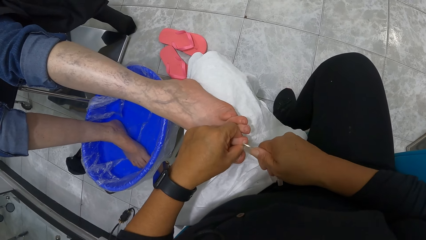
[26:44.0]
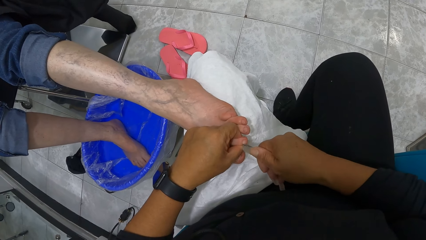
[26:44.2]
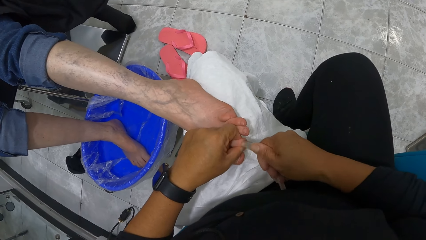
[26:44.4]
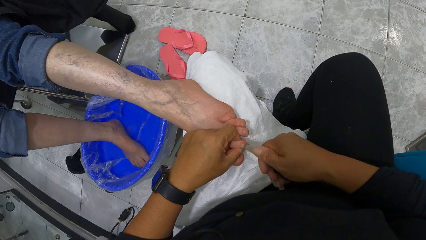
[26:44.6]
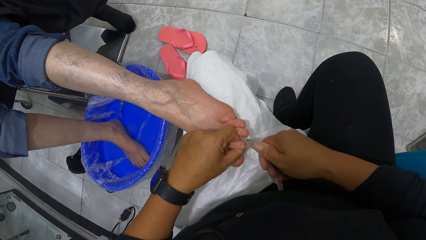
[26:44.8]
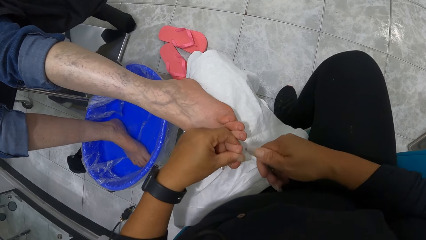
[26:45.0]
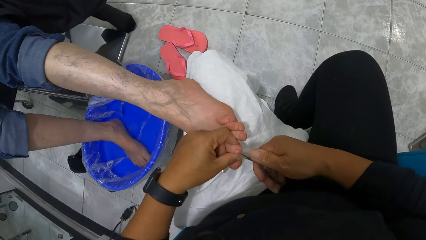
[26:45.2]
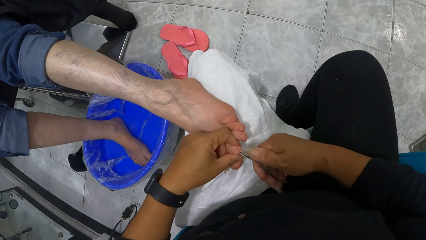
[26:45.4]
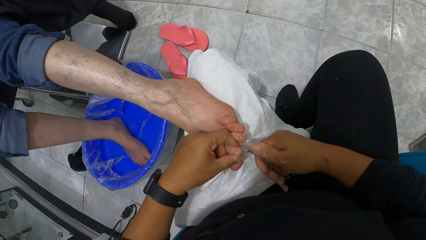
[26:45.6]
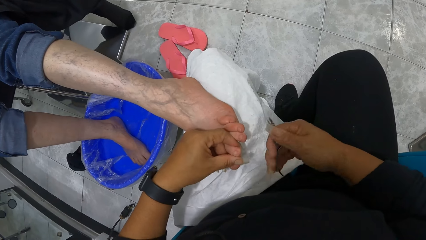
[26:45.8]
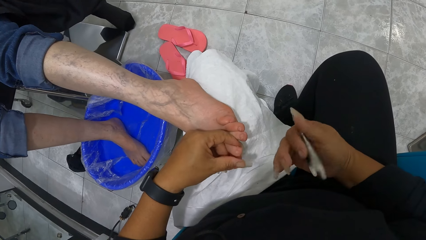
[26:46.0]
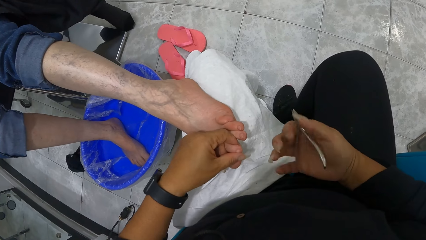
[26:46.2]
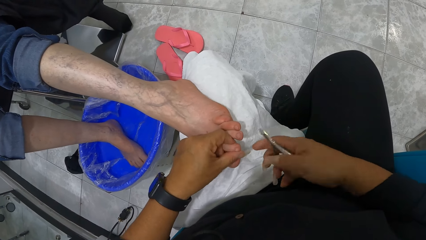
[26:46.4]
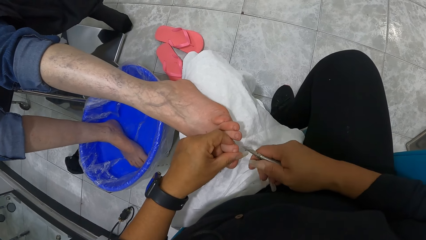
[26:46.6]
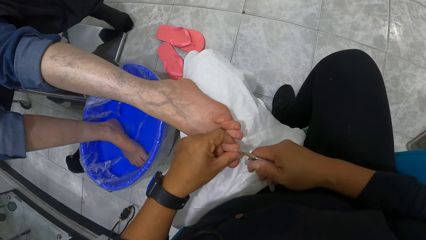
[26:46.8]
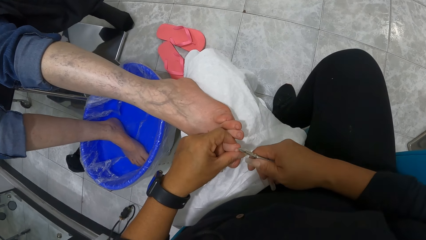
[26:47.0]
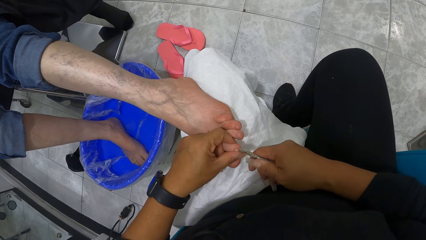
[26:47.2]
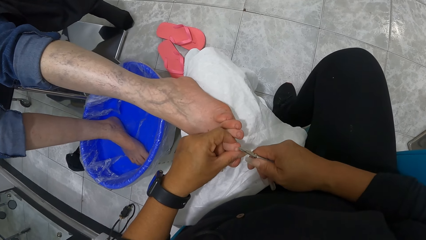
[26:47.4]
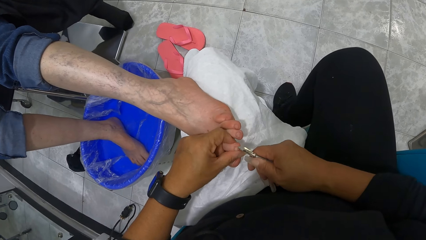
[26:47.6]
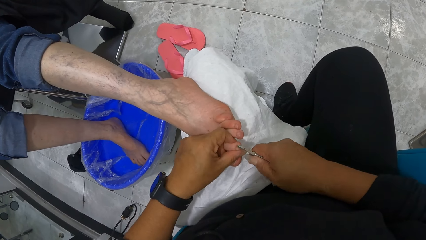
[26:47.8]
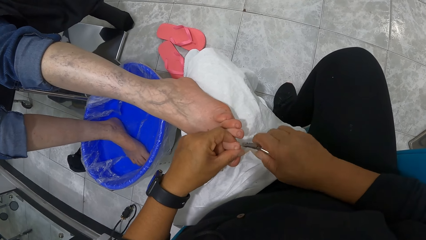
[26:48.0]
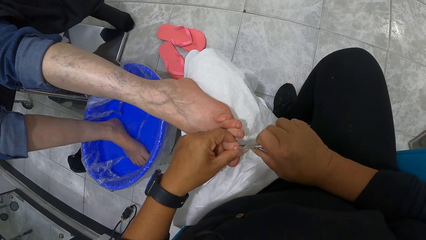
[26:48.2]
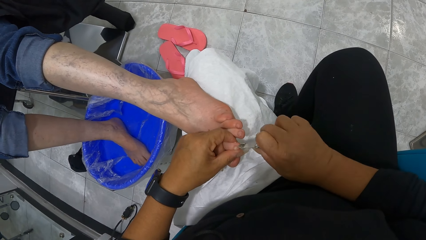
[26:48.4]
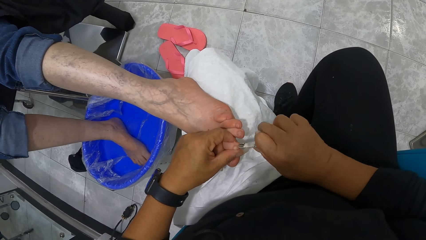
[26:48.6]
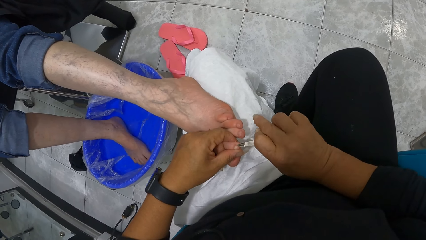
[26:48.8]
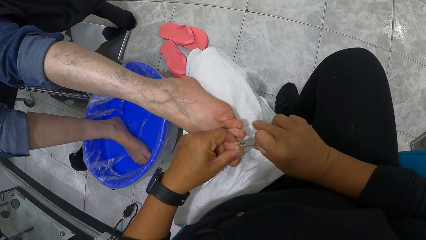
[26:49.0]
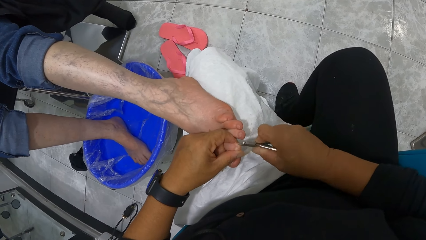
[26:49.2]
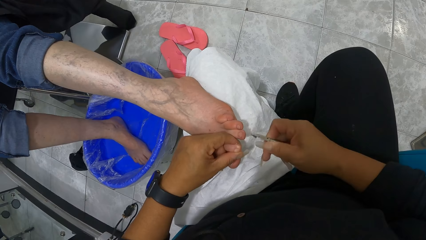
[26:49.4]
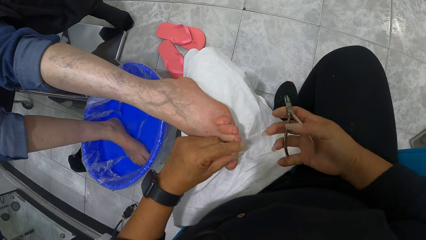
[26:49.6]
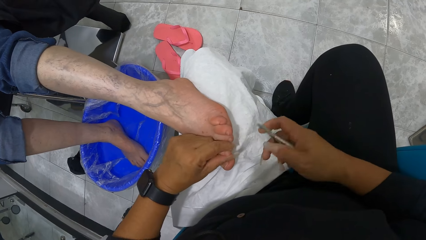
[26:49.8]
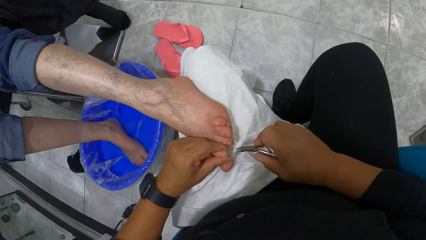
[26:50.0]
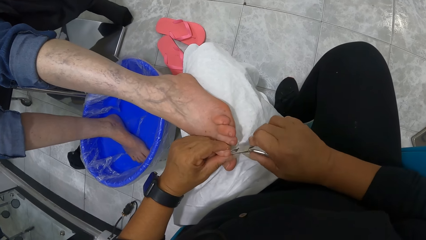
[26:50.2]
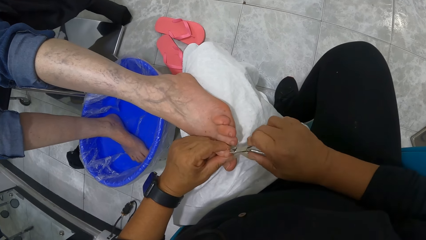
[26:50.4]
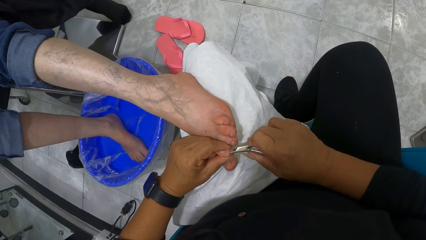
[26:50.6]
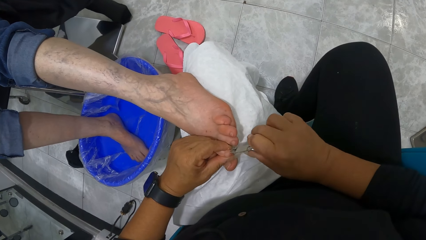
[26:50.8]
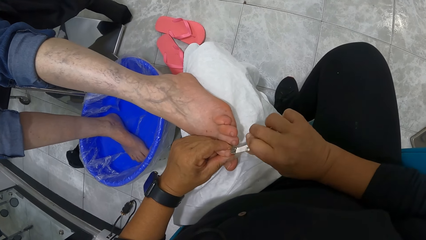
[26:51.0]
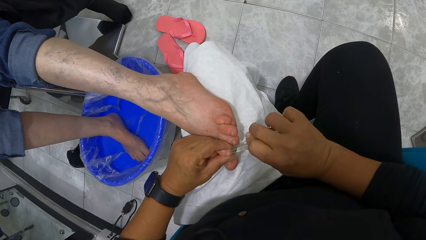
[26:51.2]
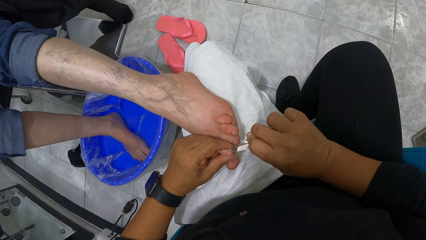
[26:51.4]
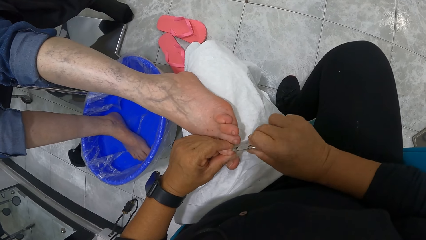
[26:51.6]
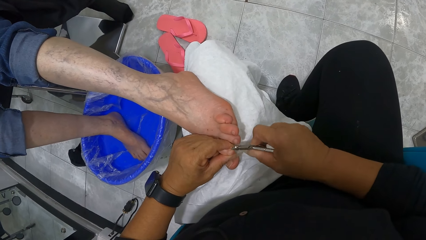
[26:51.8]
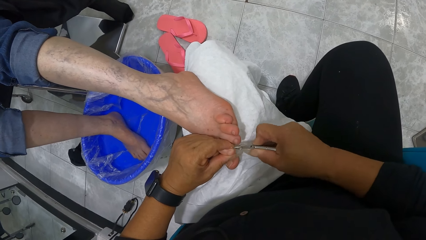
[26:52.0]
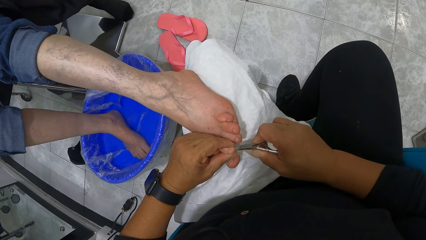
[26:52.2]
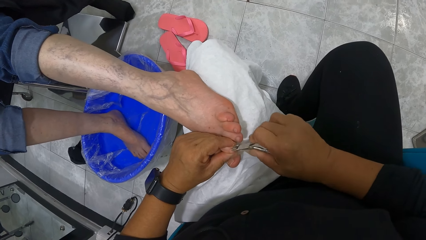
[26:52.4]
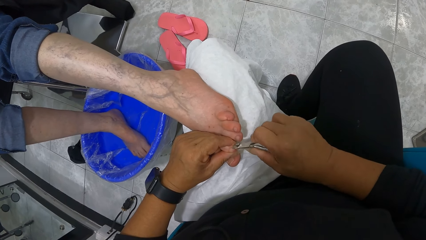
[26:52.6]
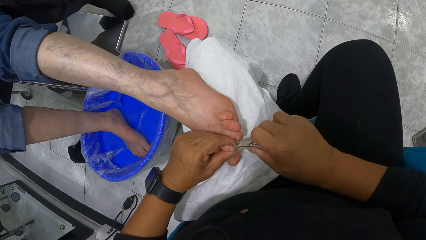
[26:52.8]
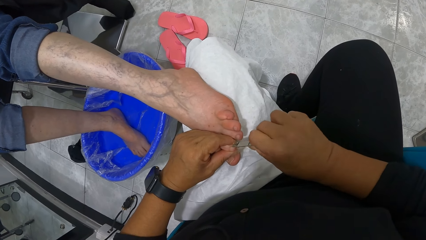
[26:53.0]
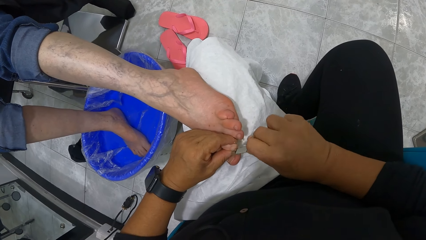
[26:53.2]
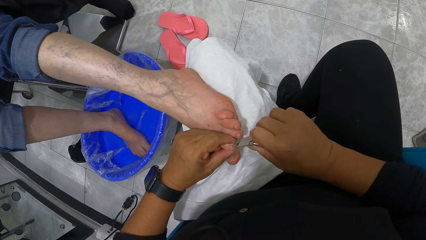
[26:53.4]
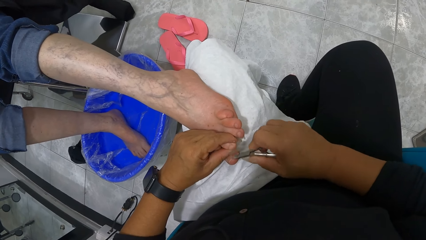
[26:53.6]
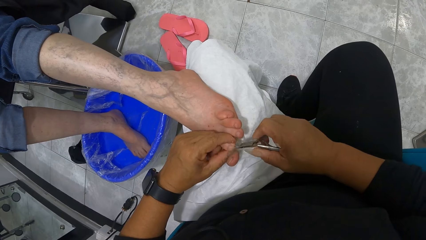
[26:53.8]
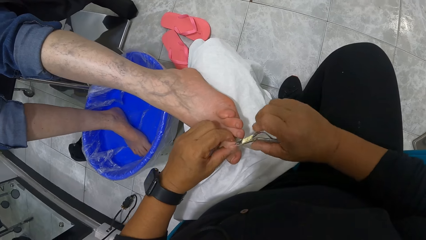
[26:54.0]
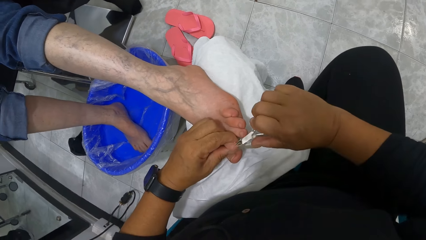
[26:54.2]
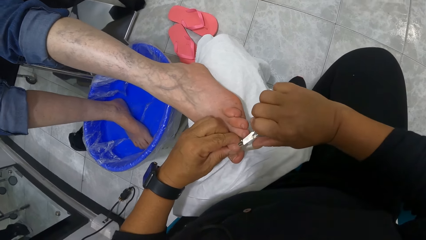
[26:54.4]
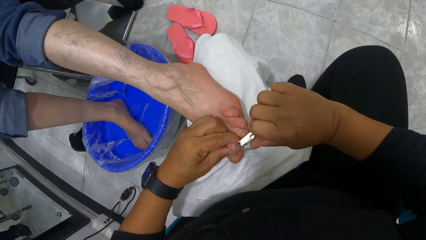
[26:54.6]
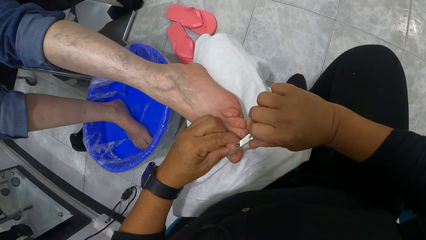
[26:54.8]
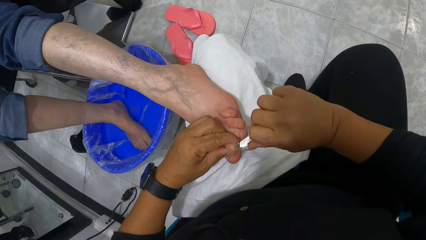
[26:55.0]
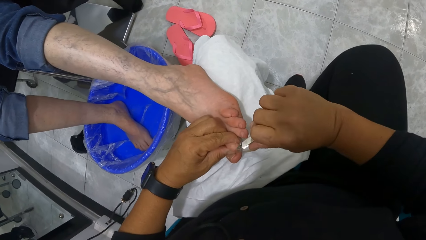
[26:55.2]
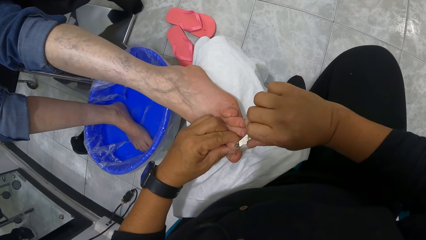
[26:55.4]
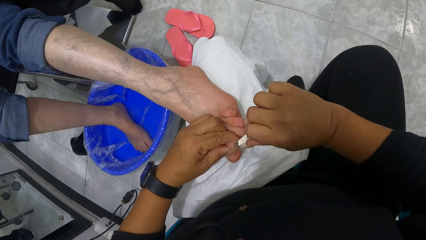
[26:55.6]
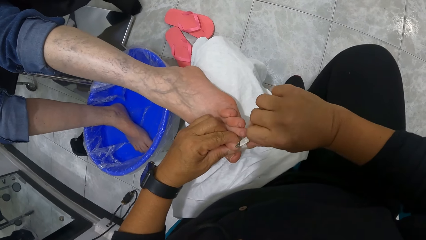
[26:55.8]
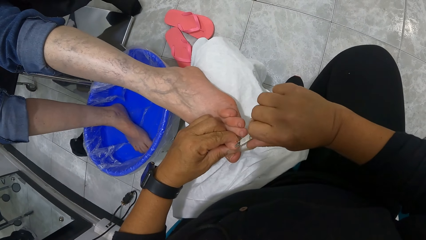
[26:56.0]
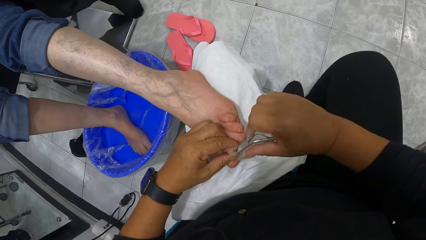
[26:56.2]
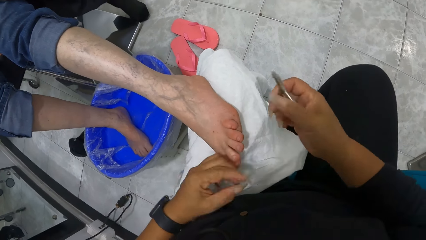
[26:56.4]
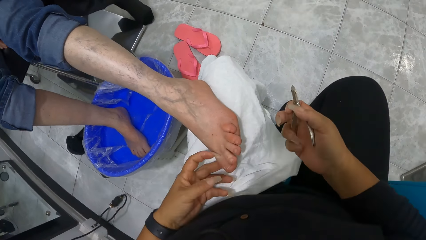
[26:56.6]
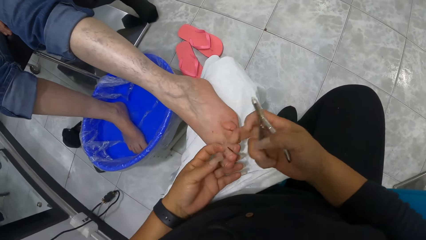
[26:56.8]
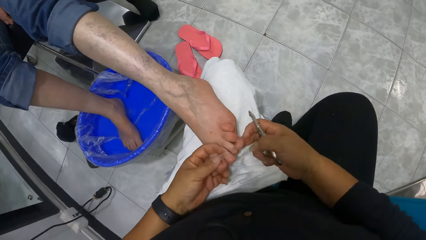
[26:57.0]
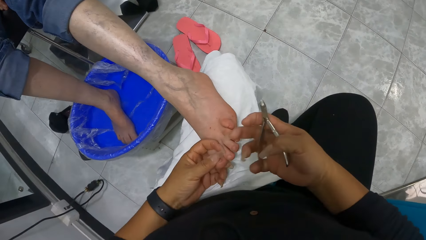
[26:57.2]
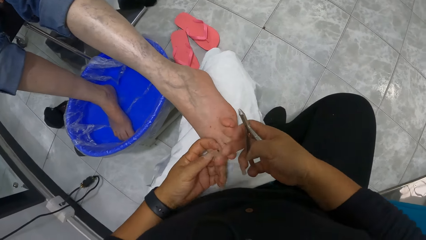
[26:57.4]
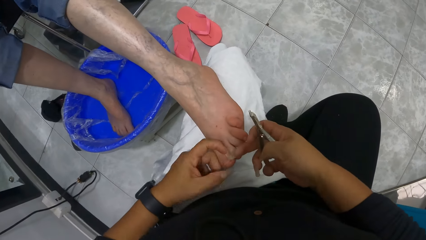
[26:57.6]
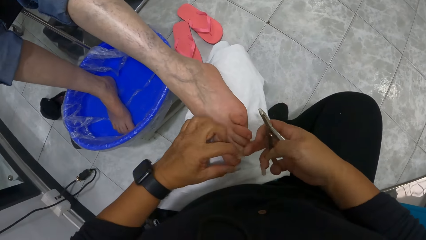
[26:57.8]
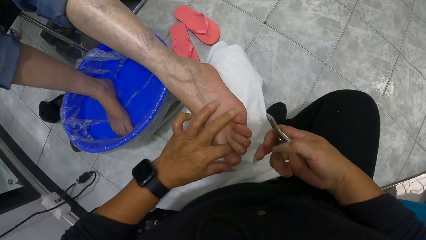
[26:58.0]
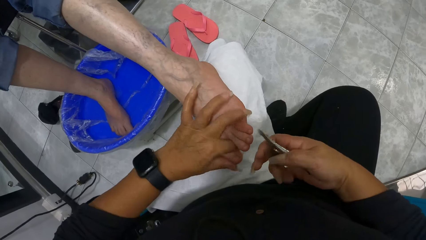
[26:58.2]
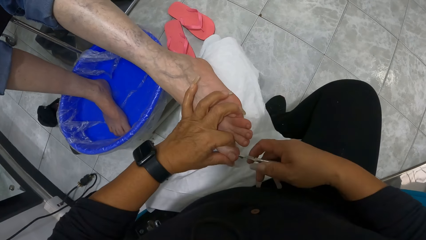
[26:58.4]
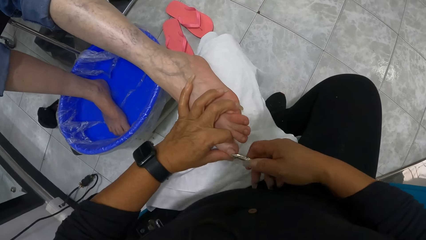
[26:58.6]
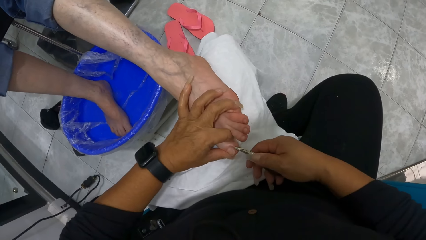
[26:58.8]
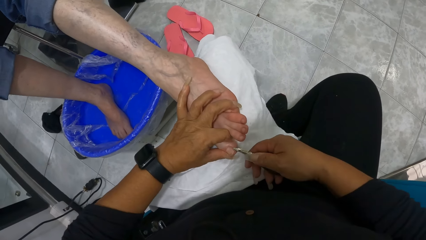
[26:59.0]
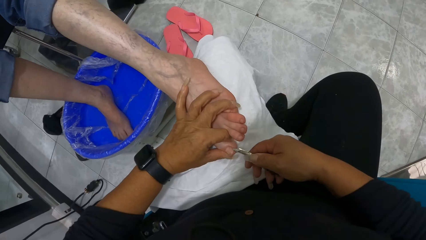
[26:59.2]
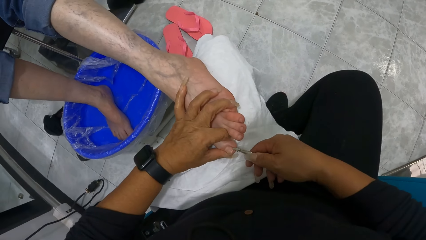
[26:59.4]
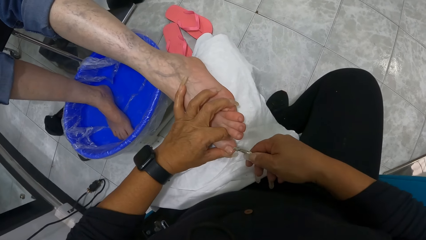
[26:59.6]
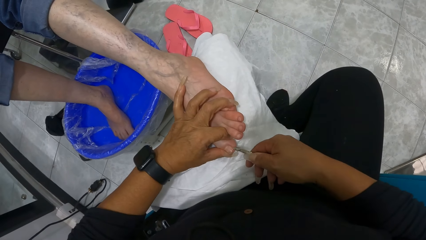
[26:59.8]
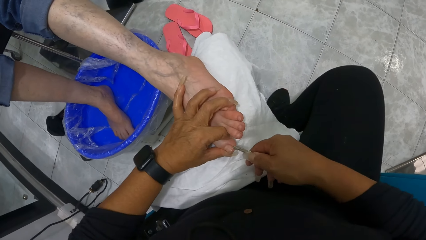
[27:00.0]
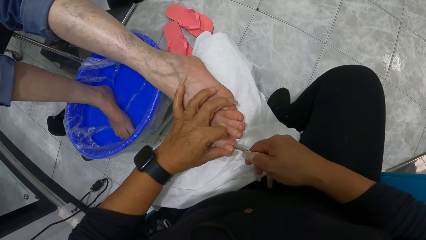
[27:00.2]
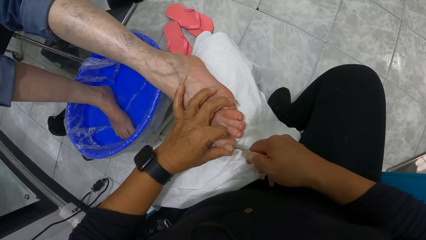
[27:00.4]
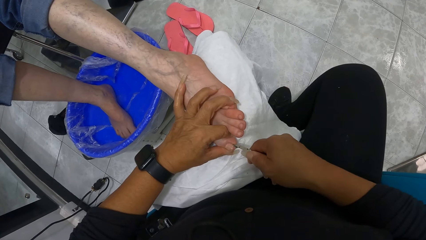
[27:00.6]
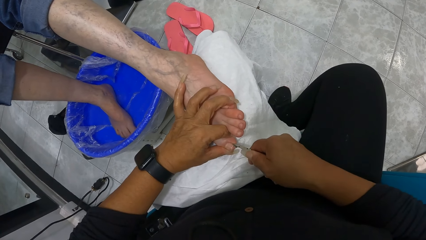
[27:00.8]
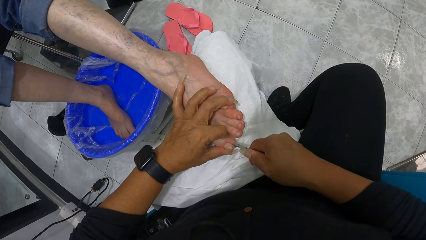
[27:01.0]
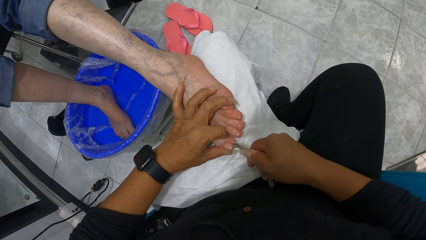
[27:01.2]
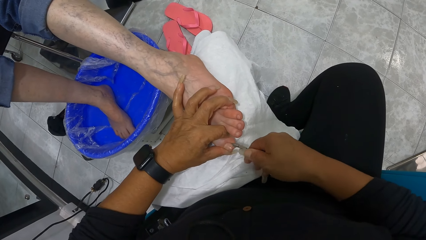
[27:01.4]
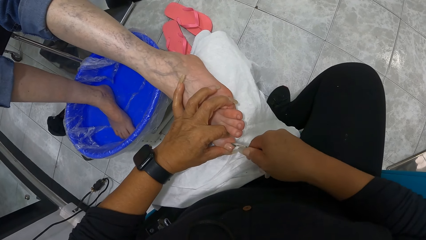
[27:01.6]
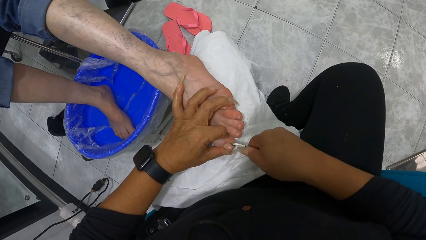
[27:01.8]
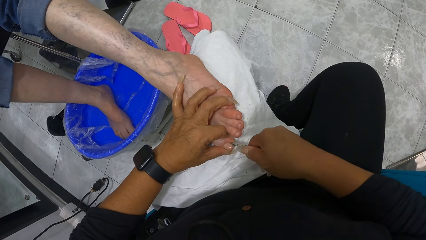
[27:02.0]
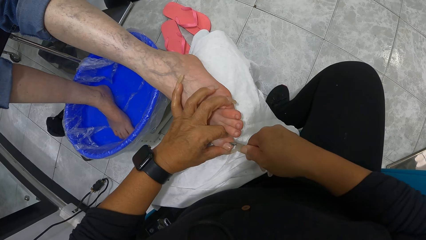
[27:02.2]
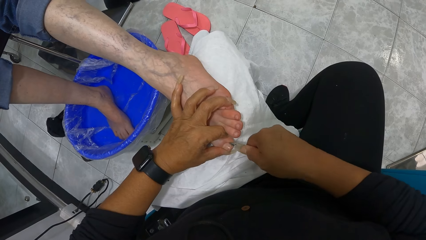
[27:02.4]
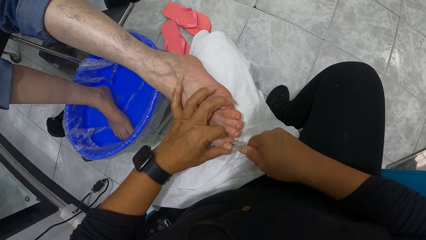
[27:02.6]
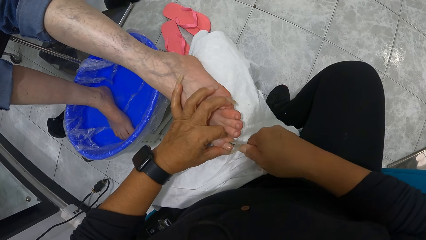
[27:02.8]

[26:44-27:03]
The camera wearer adjusts the cuticle nipper with her right hand. She nips the toe with the cuticle nipper with her right hand. She cleans the toe with her left hand. She adjusts the cuticle nipper with her right hand. She nips the toe with the cuticle nipper with her right hand. She cleans the toe with her left hand. She lifts the cuticle nipper from the toe with her right hand. She holds the toe with her left hand. She cleans the toe with her right hand. She holds the toe with her left hand. She cleans the toe with her right hand. She nips the toe with the cuticle nipper with her right hand.
